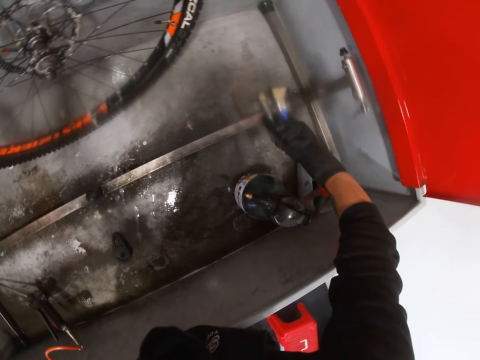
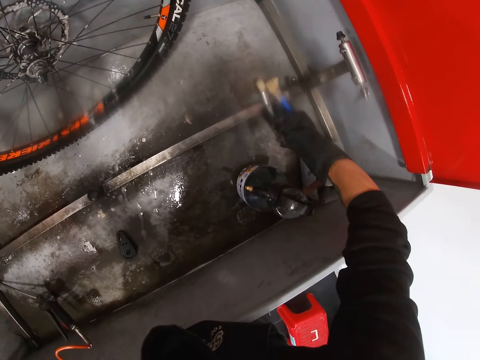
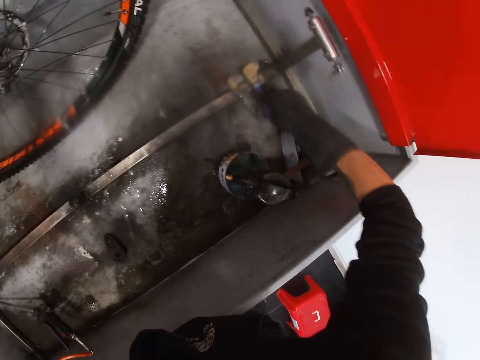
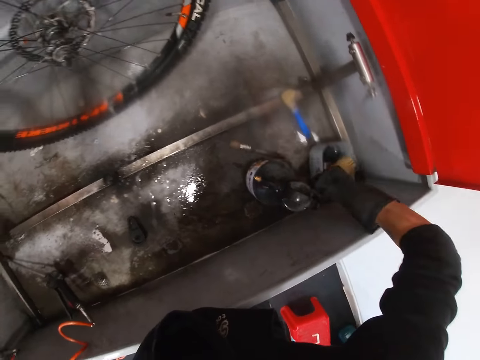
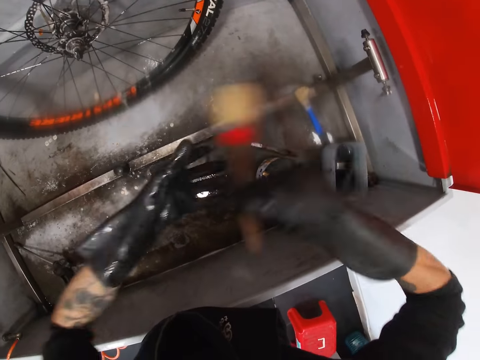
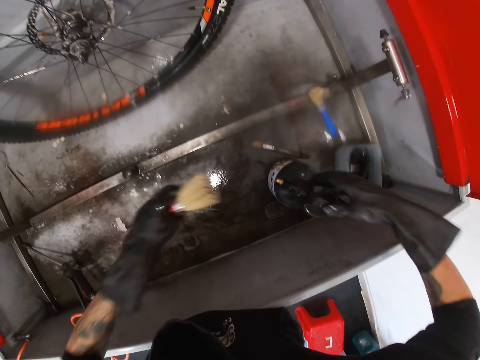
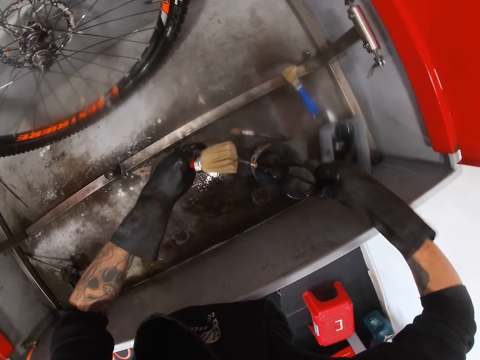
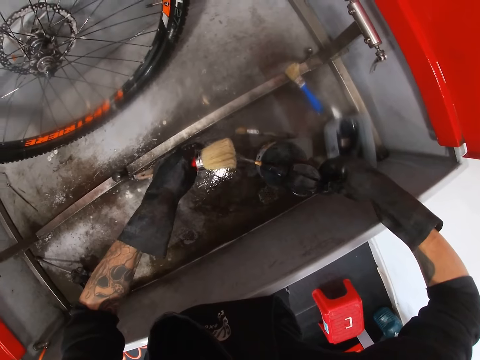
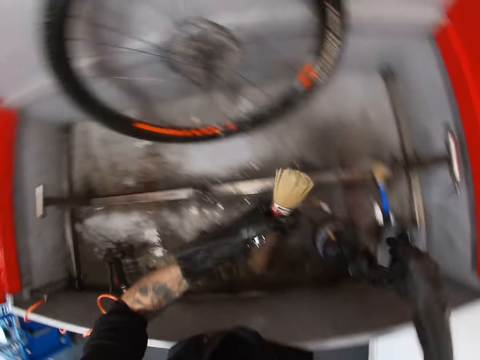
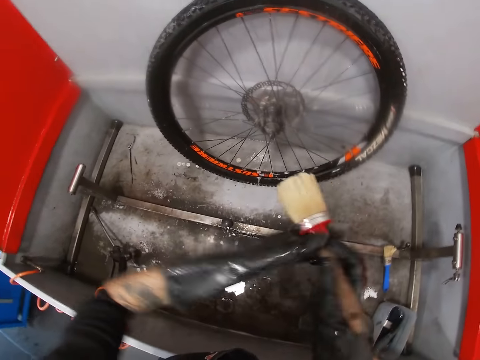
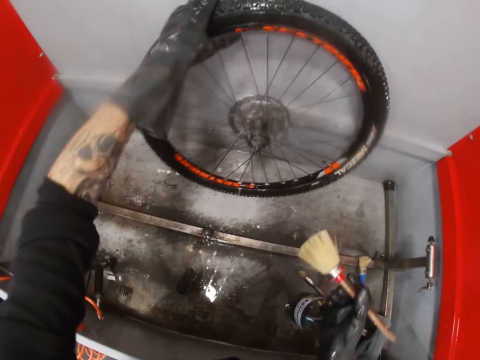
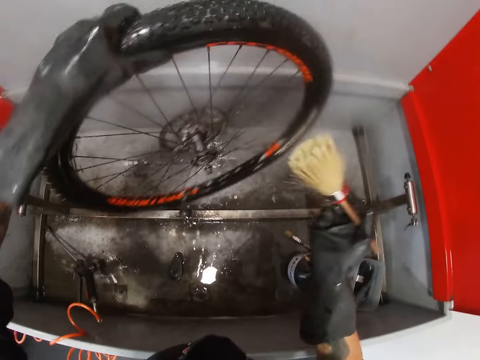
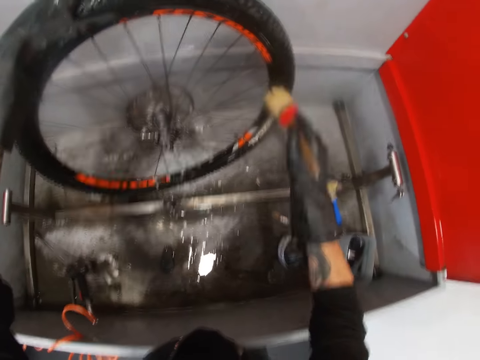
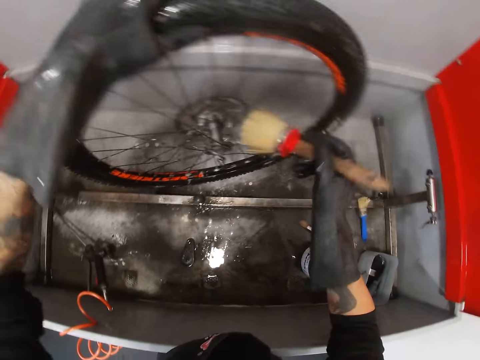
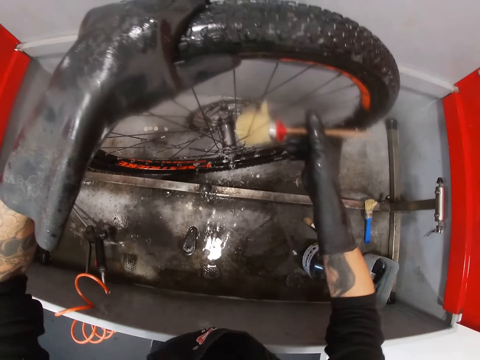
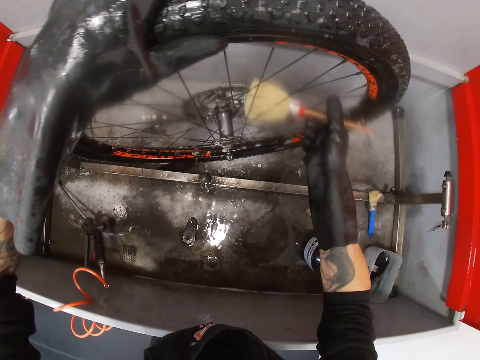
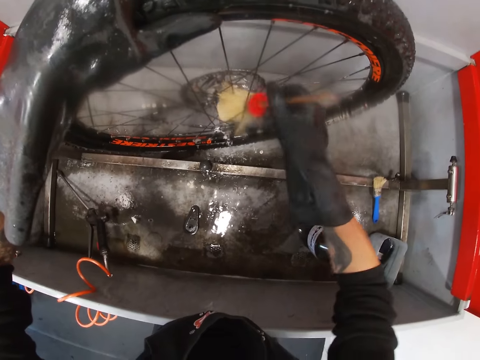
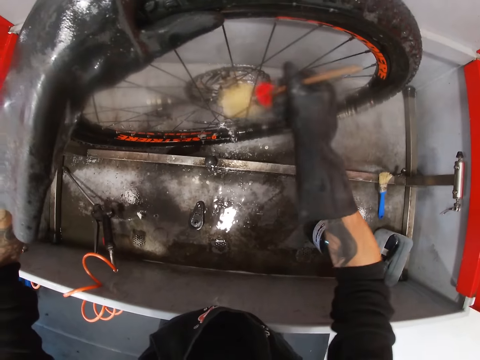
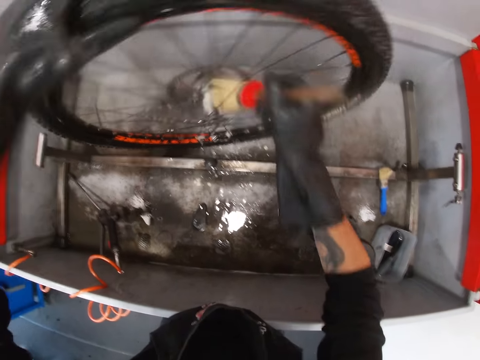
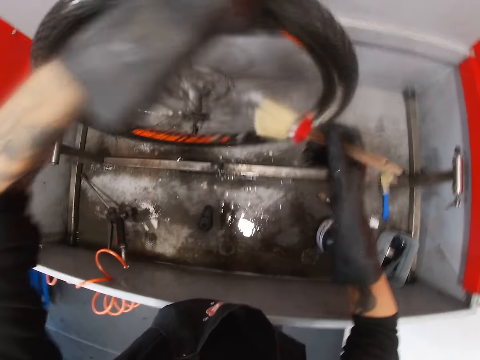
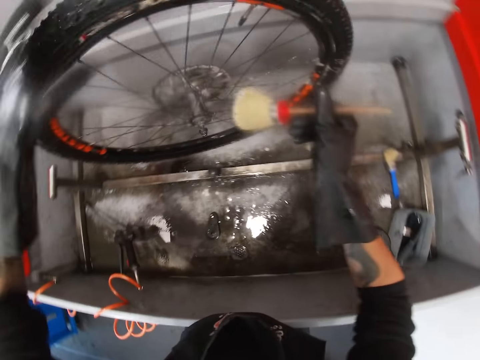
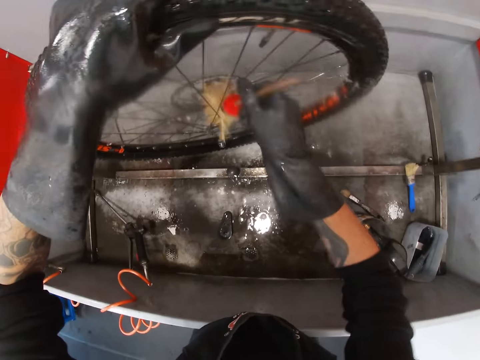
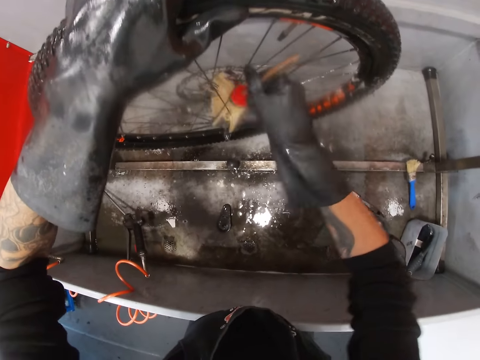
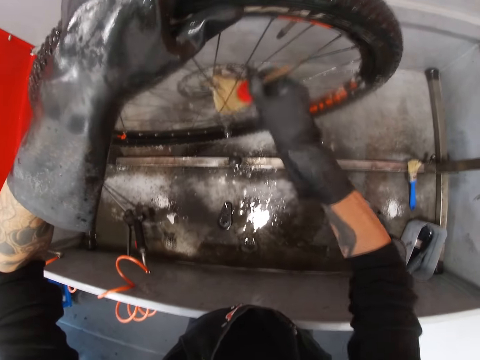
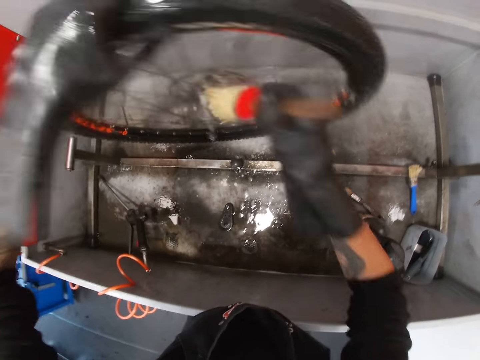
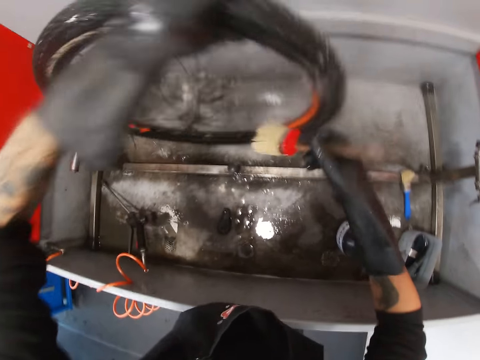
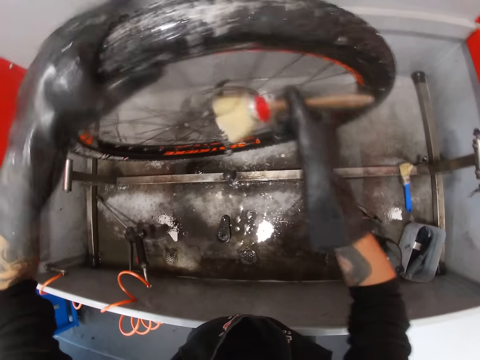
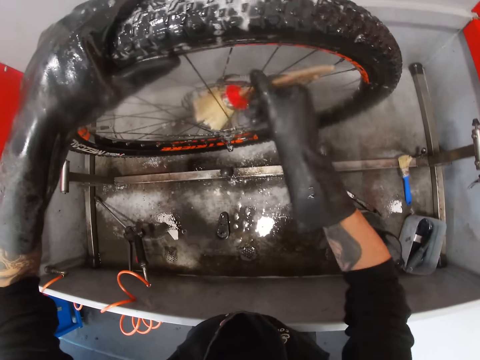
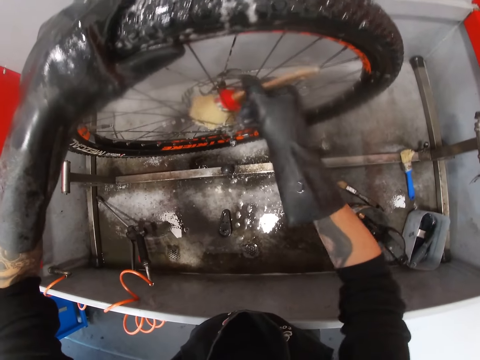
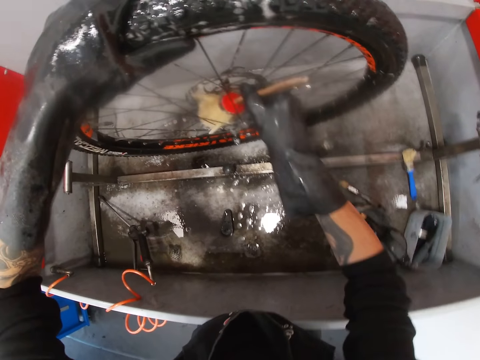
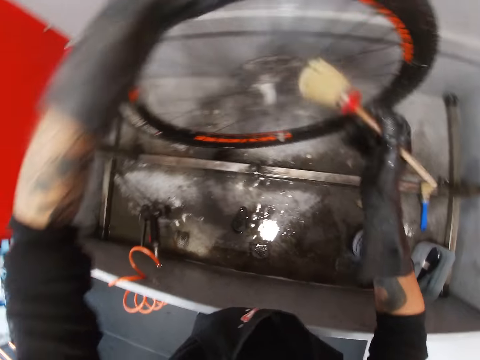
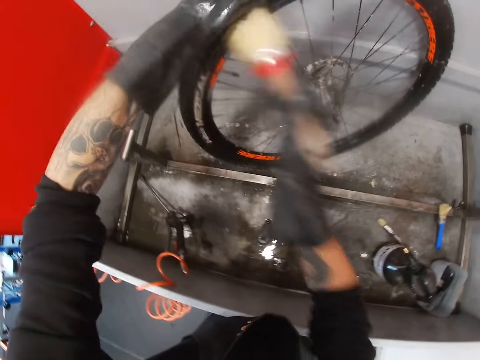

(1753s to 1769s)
The camera wearer drops the brush inside the bicycle wash with his gloved right hand. He takes the brush from the container inside the bicycle wash with his gloved right hand and transfers the brush from his gloved right hand to his gloved left hand. He sprays soap or water on the brush from the bottle with his gloved right hand. He transfers the brush from his gloved left hand to his gloved right hand. He holds the tyre with his gloved left hand. He brushes the bicycle tyre rotor or hub with the brush in his gloved right hand. He adjusts the tyre with his gloved left hand. He brushes the bicycle tyre rotor with the brush in his gloved right hand. He adjusts the tyre with his gloved left hand. He brushes the bicycle tyre rotor with the brush in his gloved right hand.

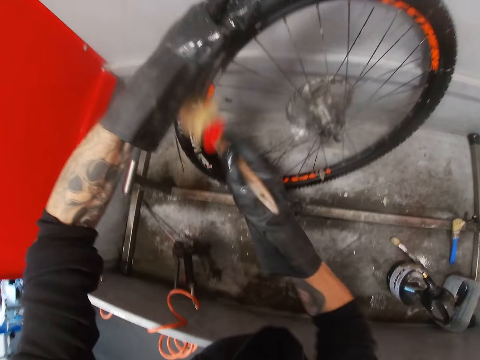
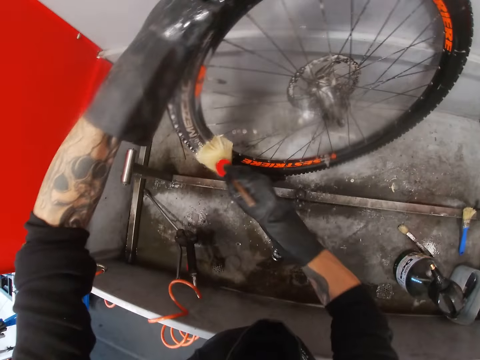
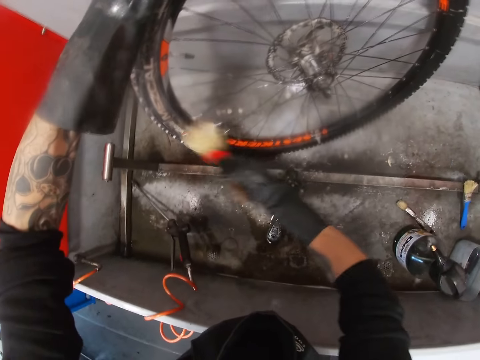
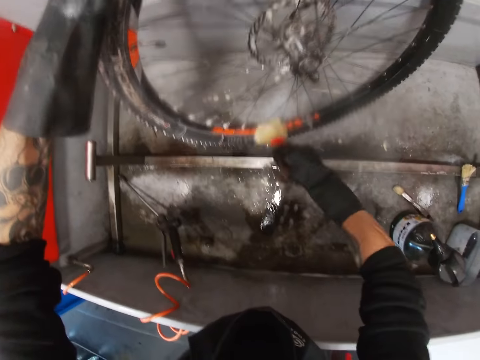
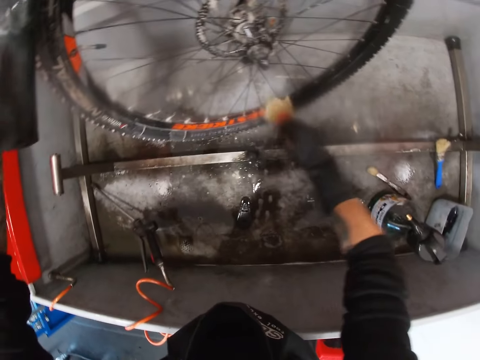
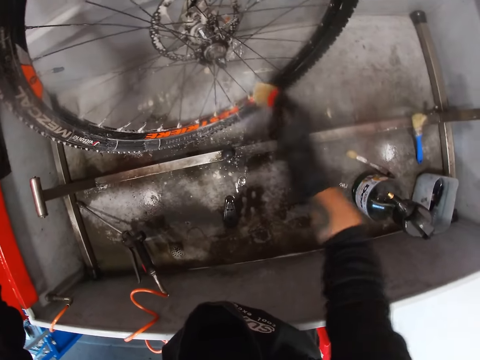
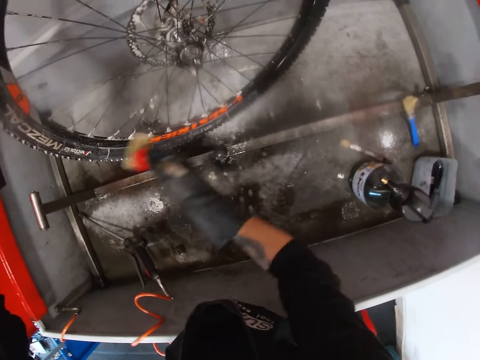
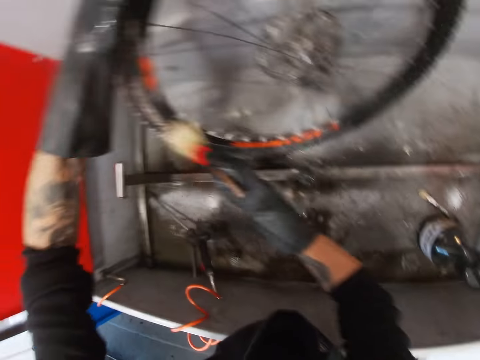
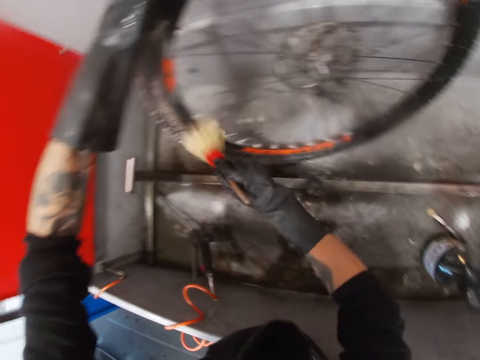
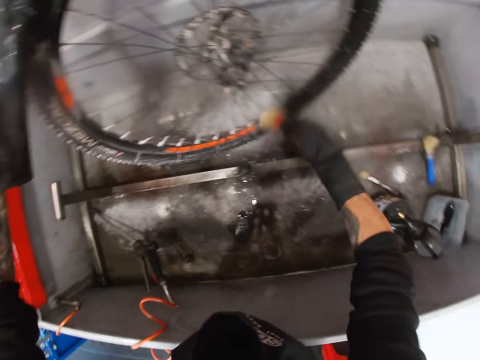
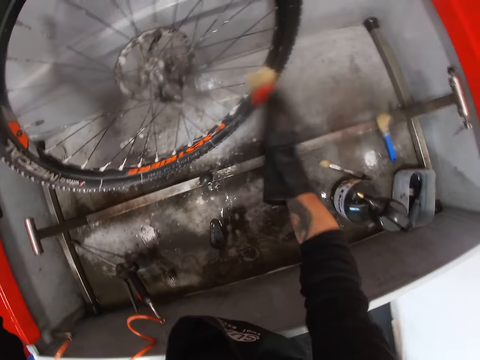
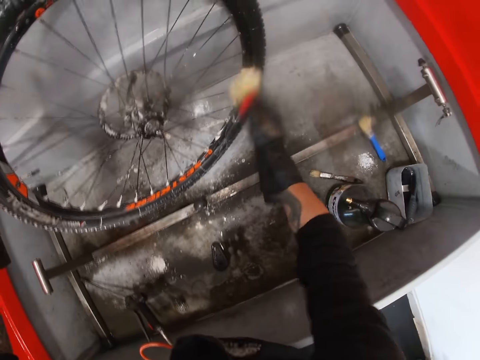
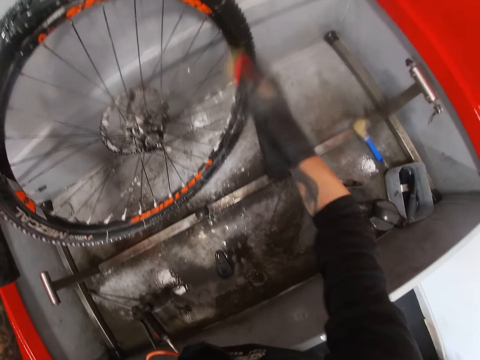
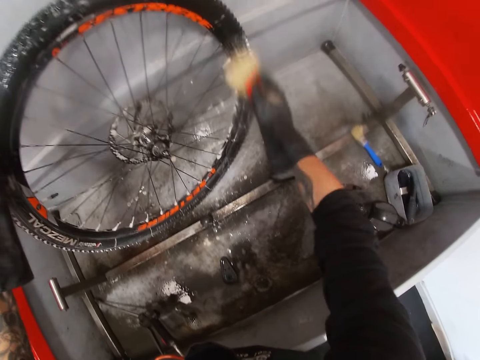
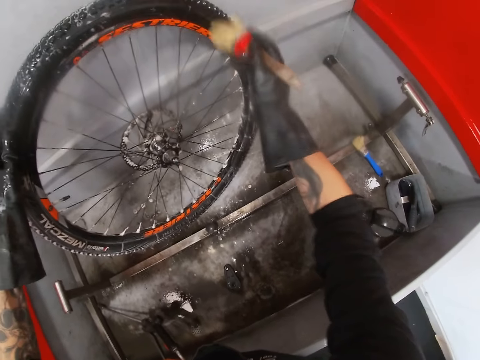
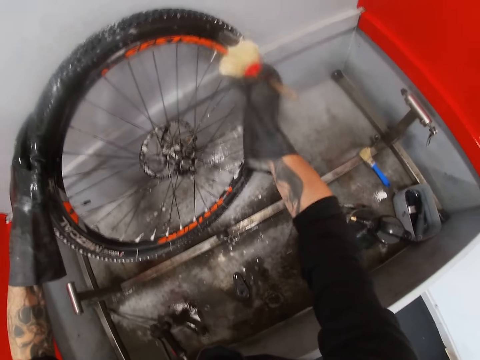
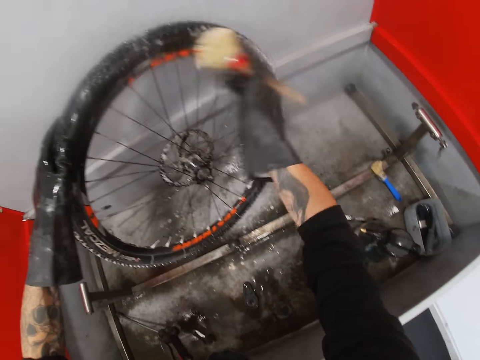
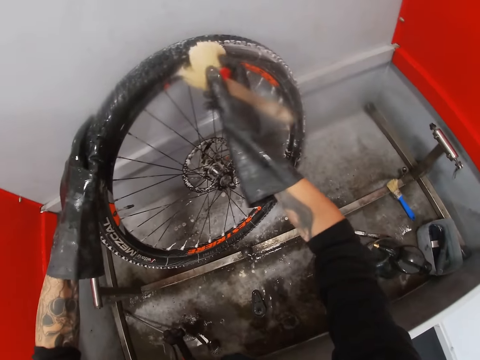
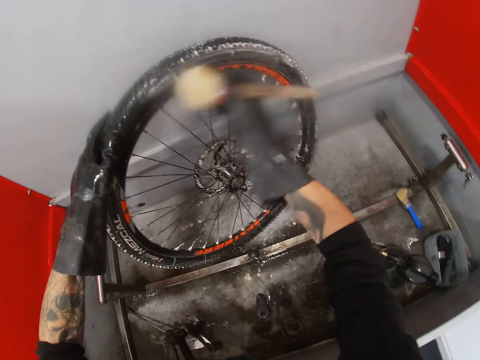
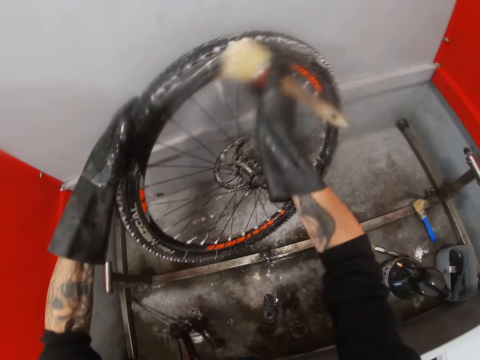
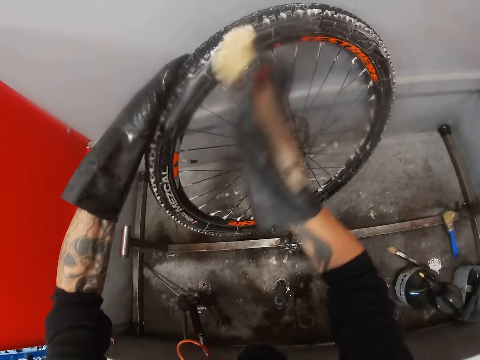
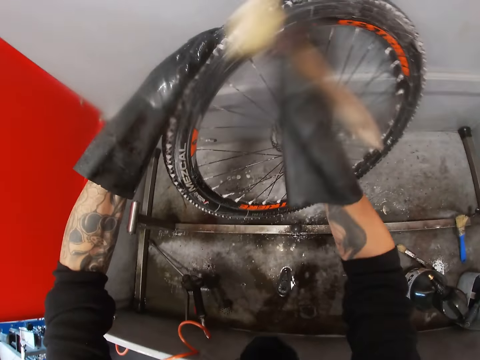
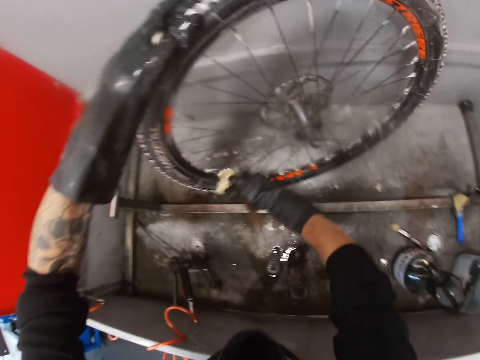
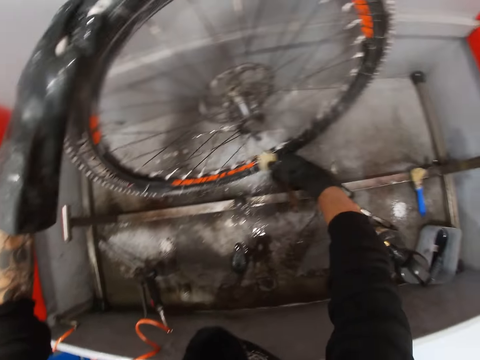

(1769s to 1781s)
The camera wearer brushes the bicycle tyre with the brush in his gloved right hand.
